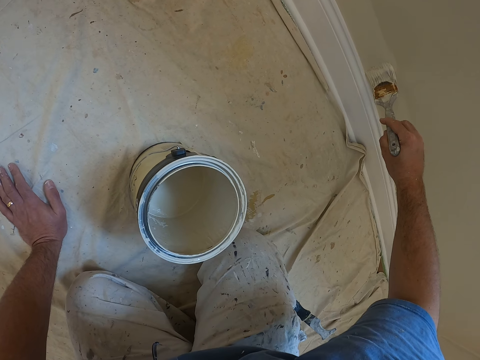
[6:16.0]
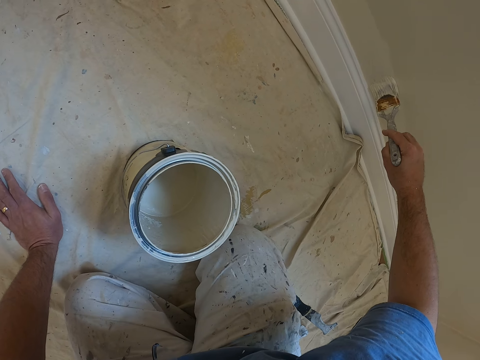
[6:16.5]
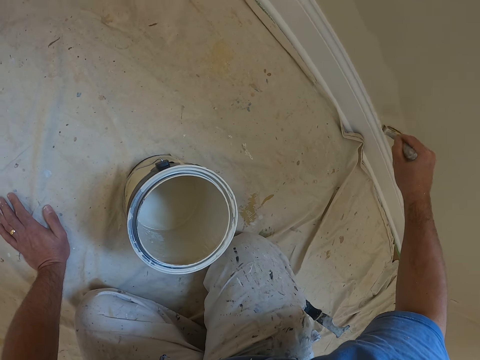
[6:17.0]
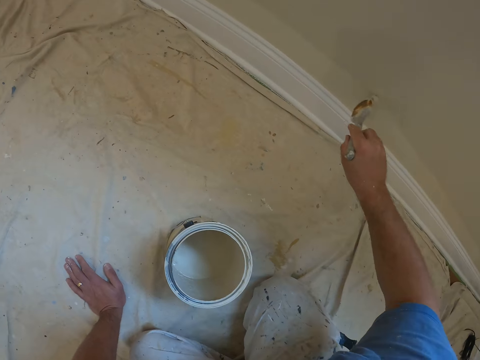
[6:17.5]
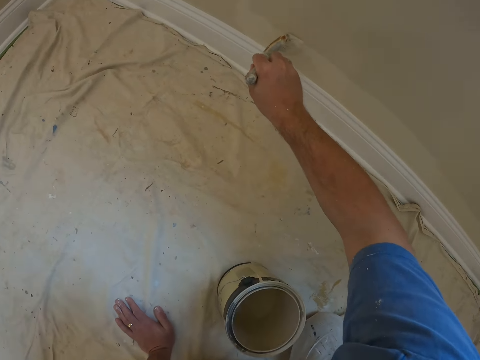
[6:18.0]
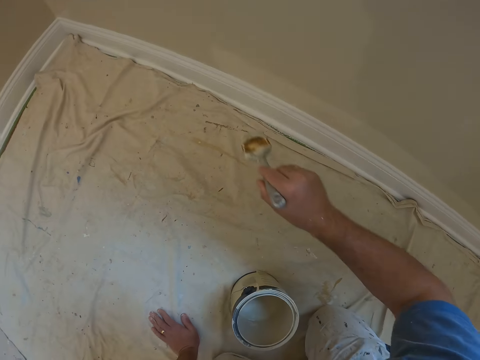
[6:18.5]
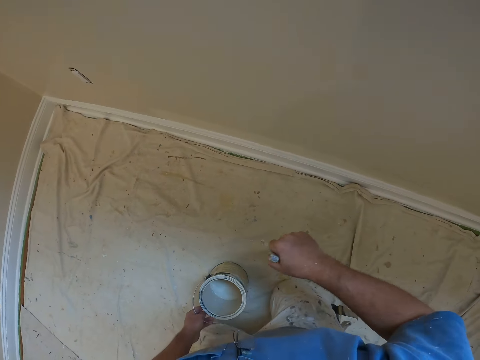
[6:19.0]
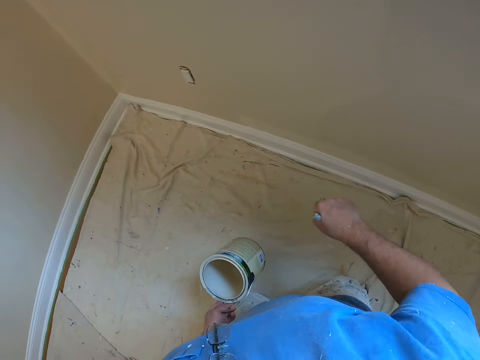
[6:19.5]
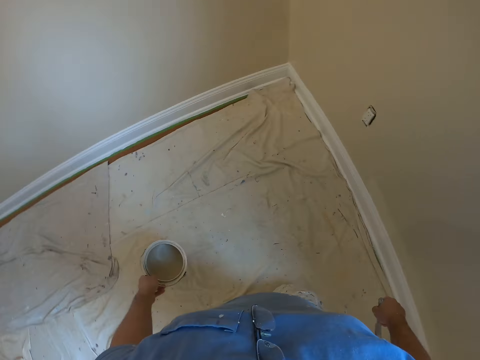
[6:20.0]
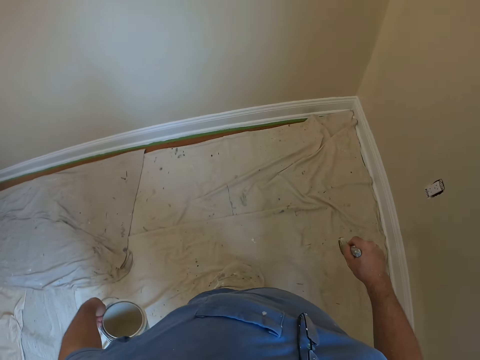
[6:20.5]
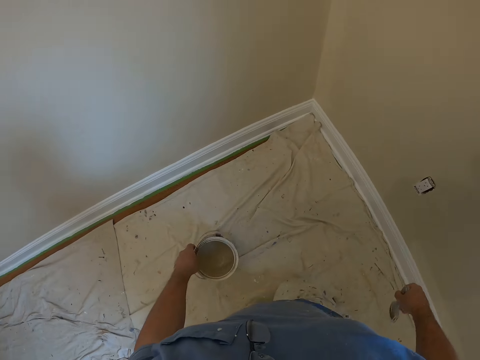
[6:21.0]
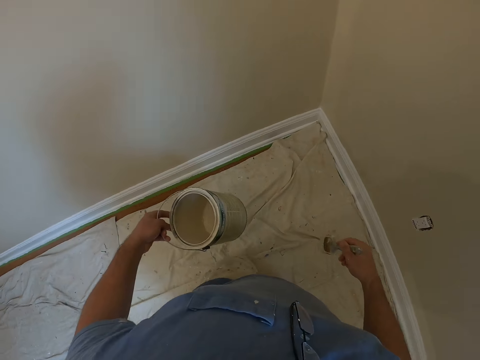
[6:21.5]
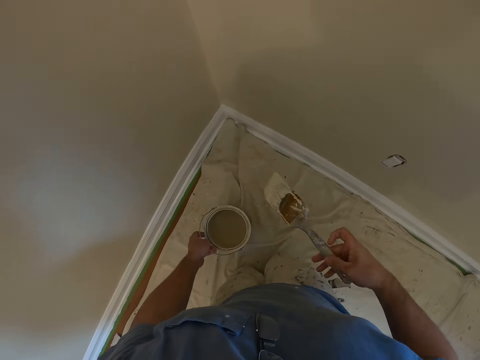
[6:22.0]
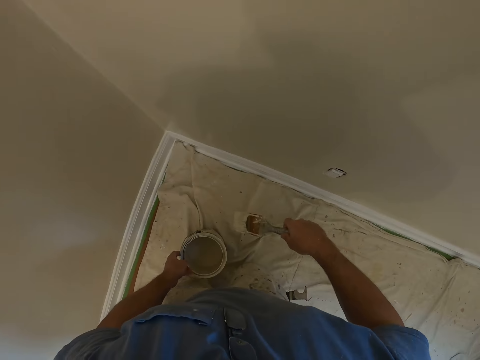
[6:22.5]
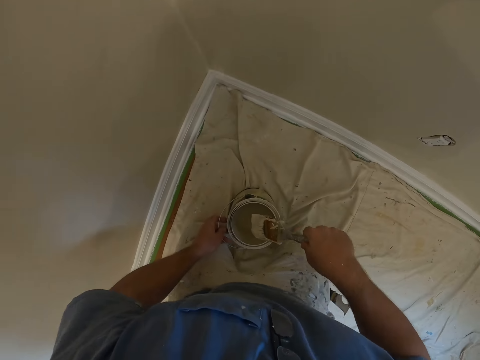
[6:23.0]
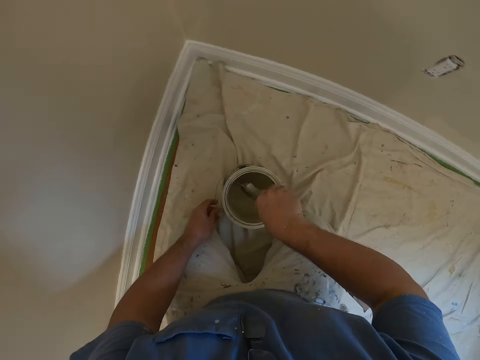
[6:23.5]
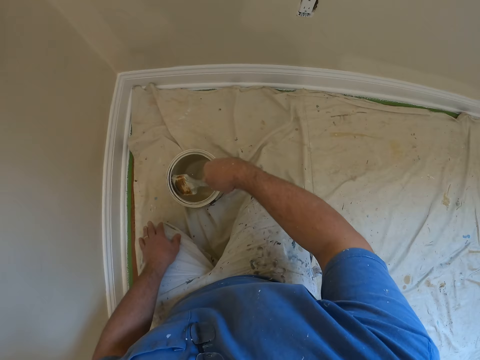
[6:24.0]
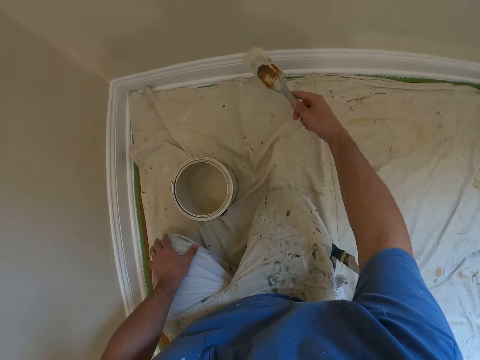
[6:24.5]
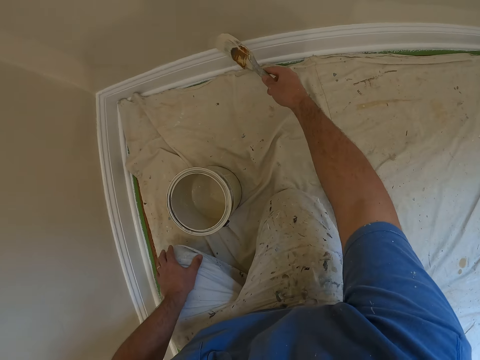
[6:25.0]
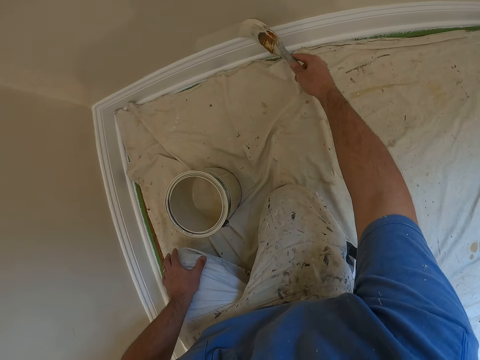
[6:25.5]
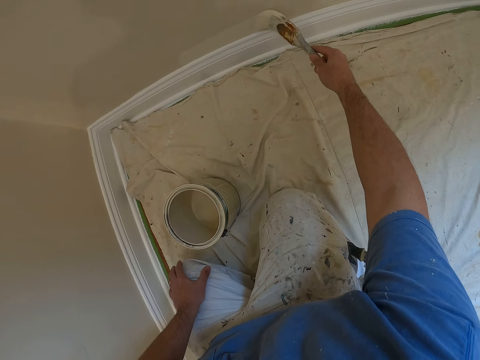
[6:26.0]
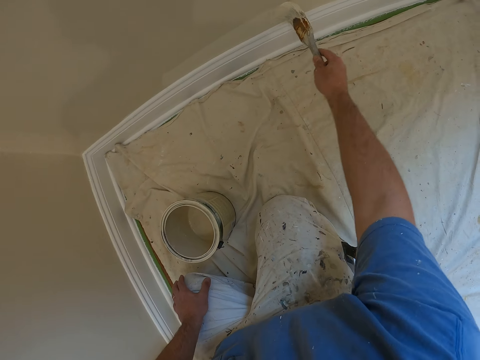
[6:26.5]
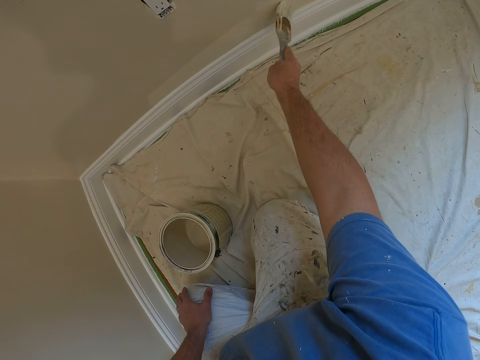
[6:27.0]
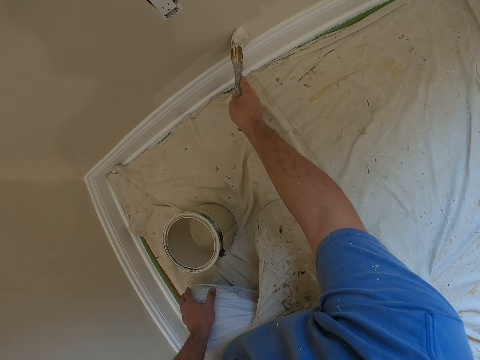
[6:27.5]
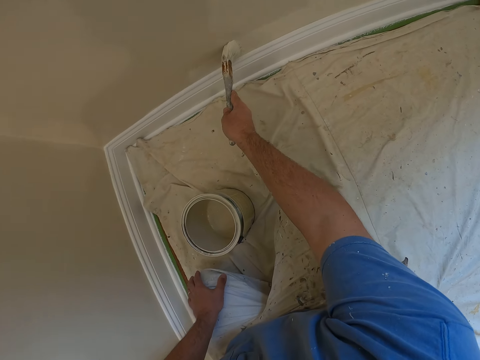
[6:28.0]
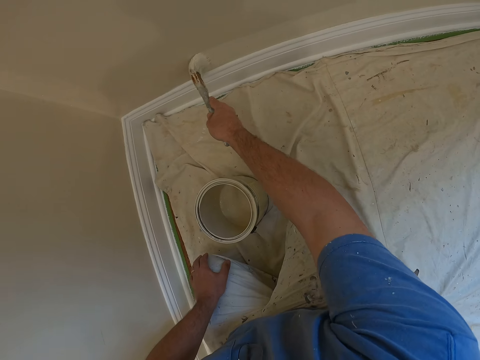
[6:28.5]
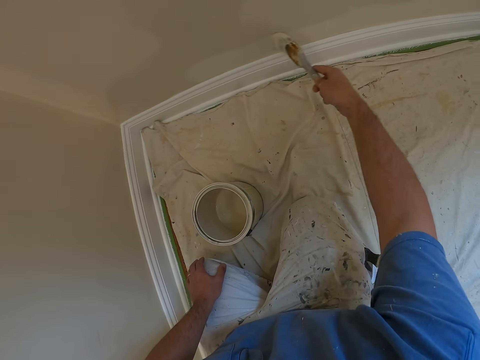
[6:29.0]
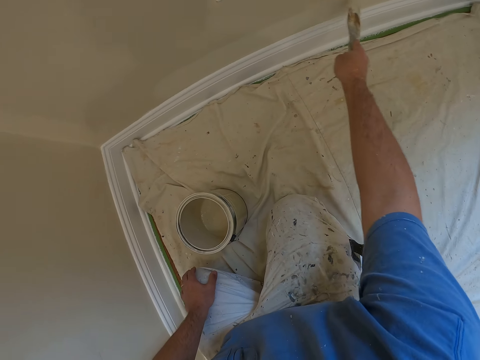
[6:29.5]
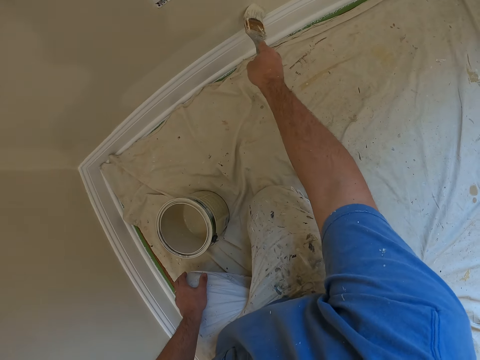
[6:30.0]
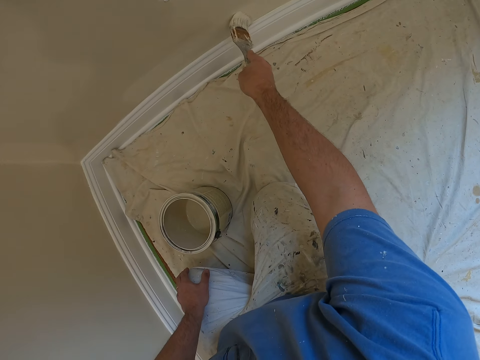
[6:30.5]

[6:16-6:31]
The camera wearer carries the paint container from the floor with his left hand. He moves on his knees around the room towards the wall with the paint brush in his right hand. He puts the paint on the floor. He dips the paint brush into the paint container. He paints the wall with the paint brush.

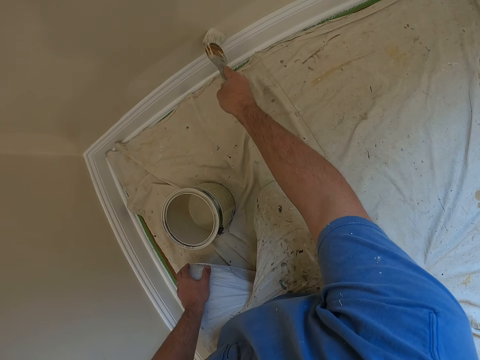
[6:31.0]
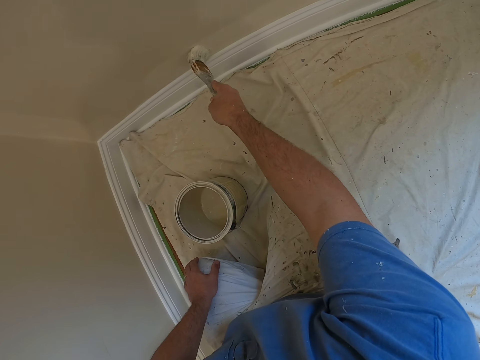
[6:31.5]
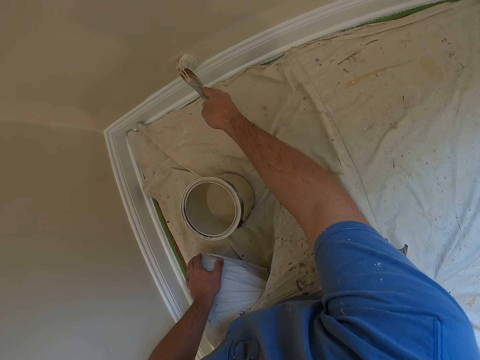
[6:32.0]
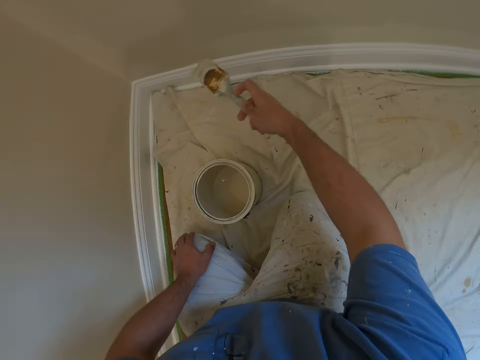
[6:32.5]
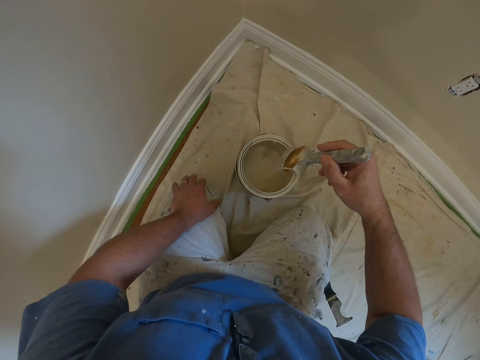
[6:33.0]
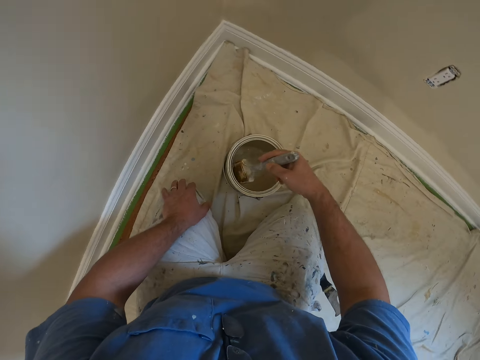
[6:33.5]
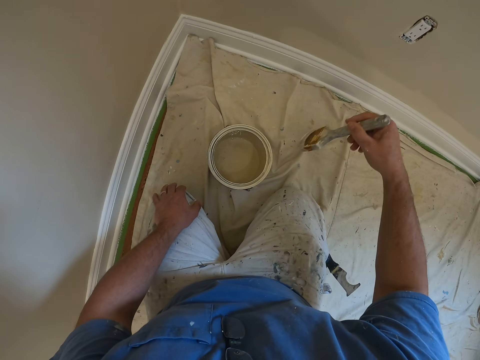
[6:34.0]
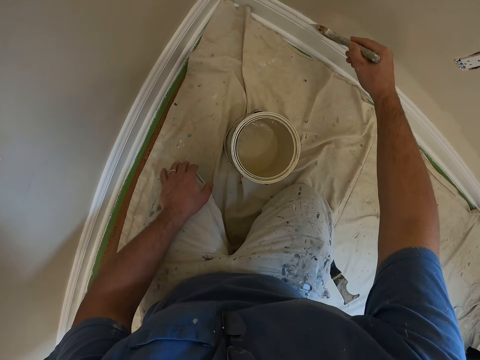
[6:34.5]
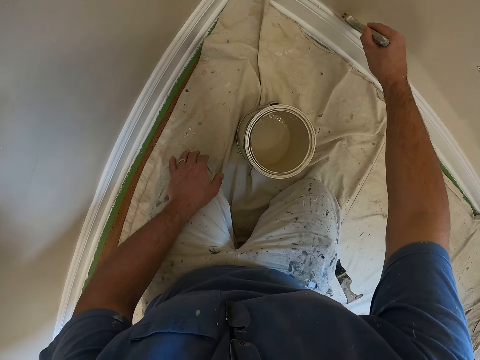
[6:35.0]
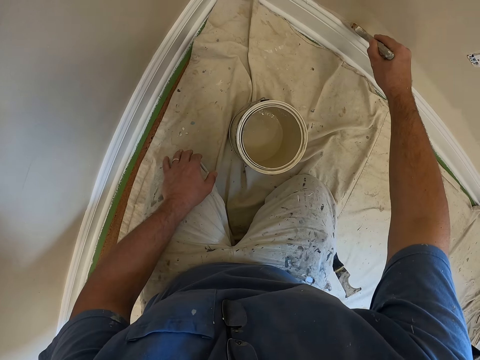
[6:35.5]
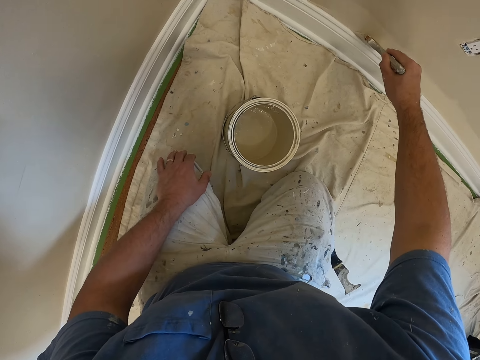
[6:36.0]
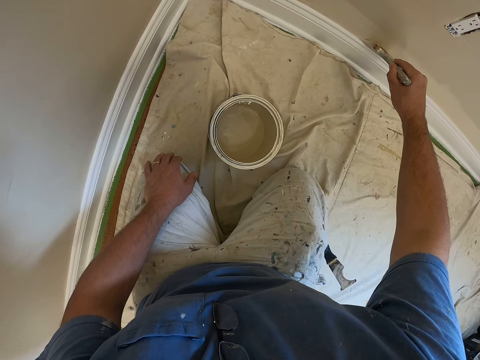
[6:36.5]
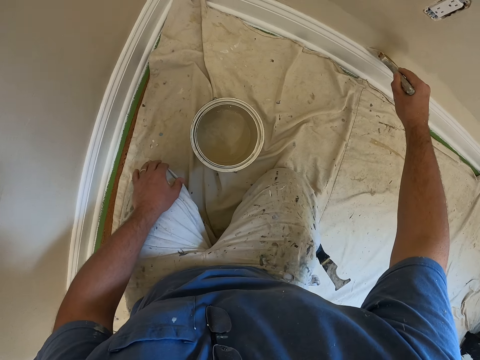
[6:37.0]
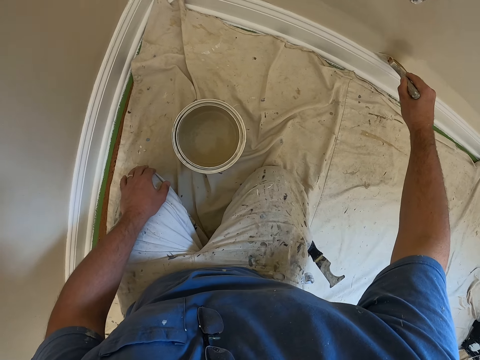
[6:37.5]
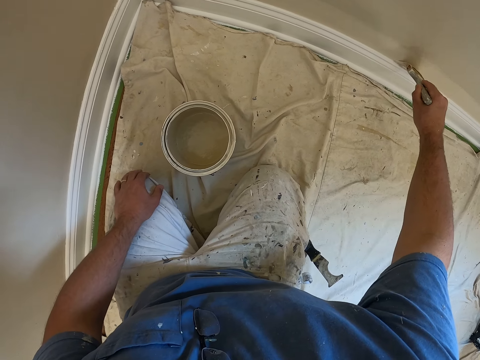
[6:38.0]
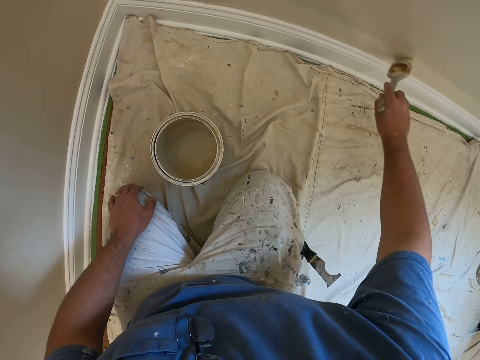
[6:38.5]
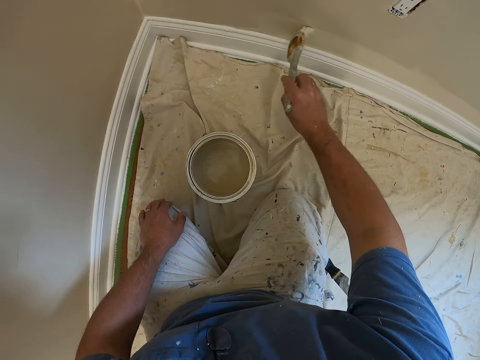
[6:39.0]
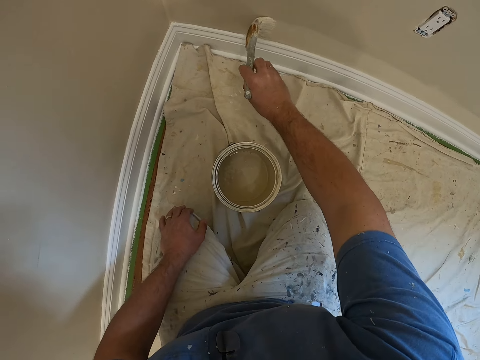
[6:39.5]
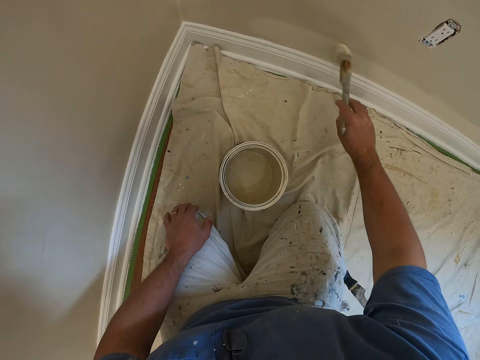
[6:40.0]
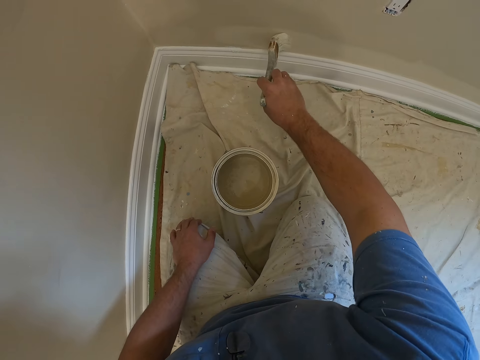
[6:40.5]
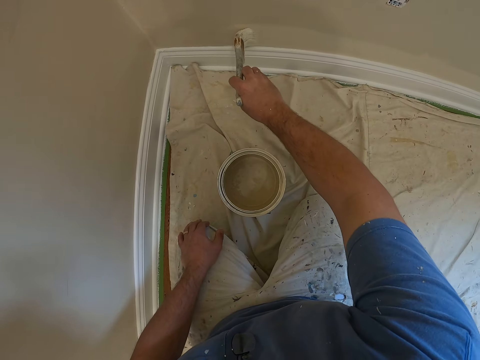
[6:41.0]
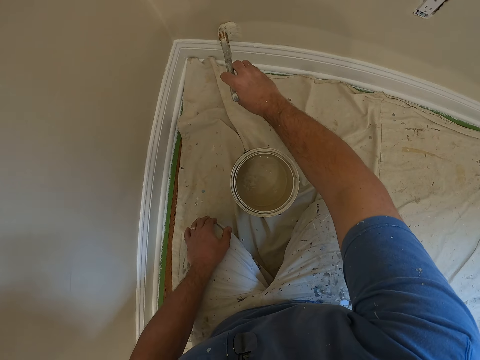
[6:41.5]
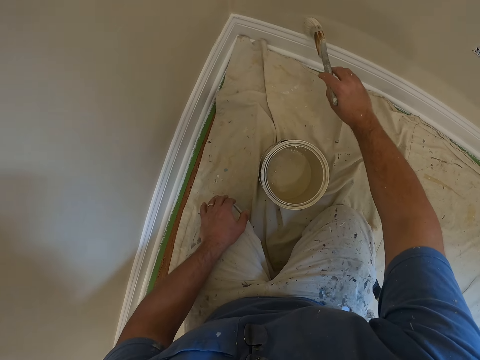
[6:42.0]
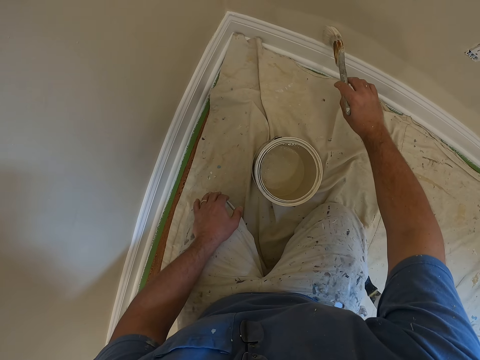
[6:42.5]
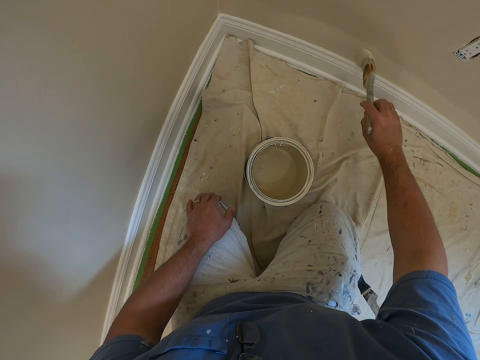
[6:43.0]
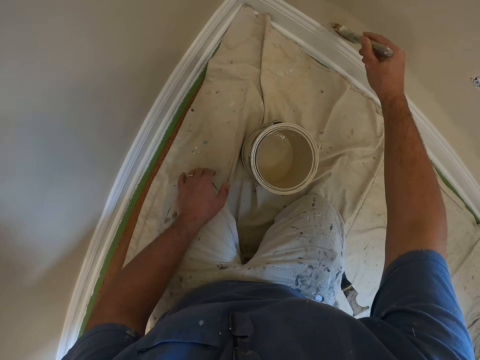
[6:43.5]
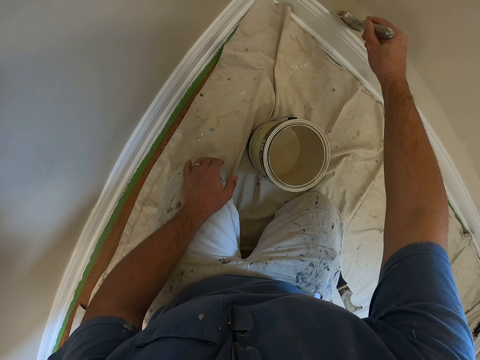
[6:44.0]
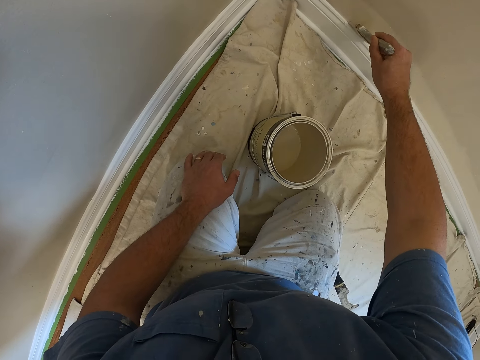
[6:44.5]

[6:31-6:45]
The camera wearer dips the paint brush into the paint container. They paint the wall with the paint brush.
